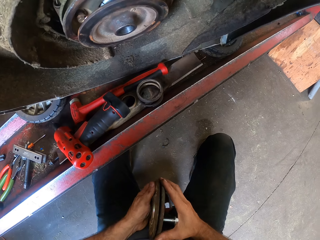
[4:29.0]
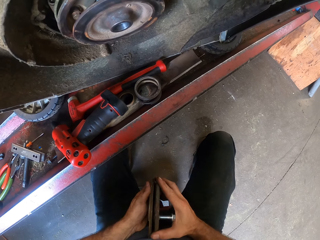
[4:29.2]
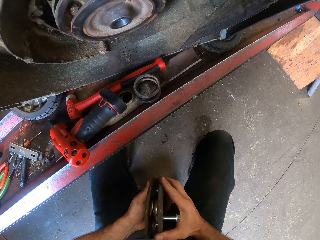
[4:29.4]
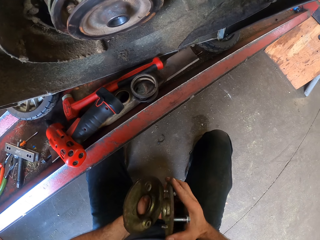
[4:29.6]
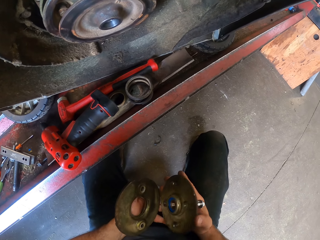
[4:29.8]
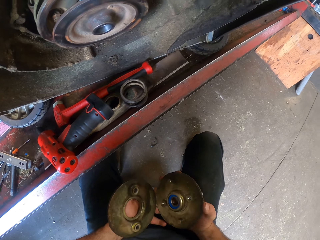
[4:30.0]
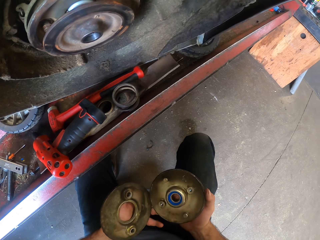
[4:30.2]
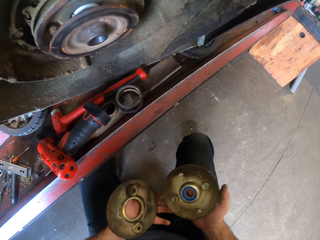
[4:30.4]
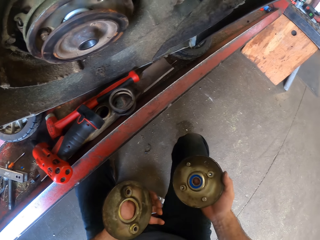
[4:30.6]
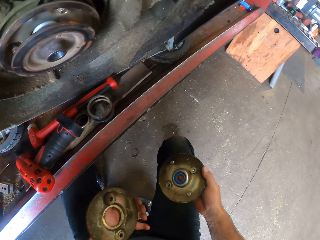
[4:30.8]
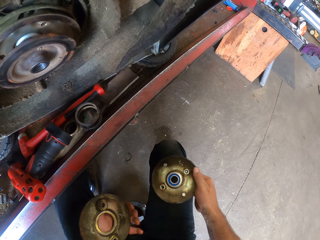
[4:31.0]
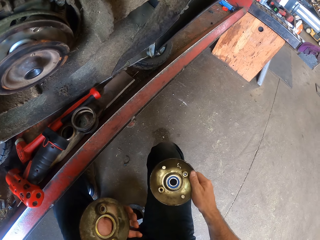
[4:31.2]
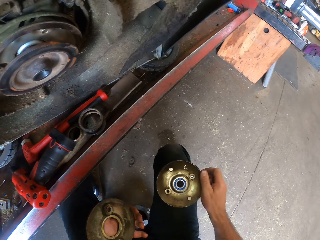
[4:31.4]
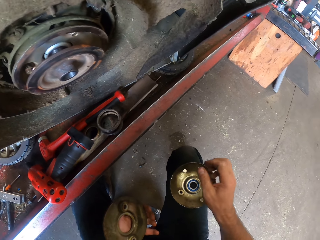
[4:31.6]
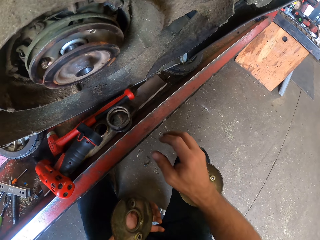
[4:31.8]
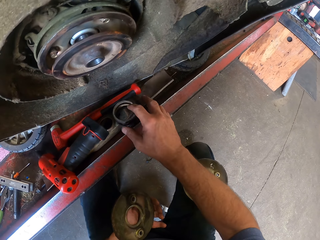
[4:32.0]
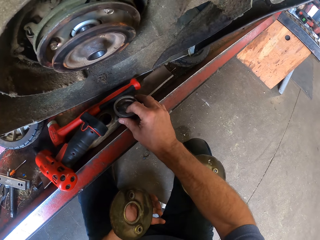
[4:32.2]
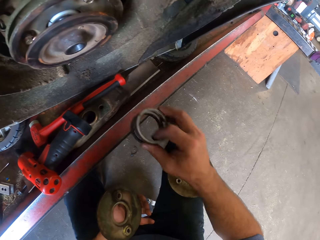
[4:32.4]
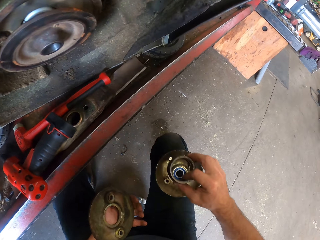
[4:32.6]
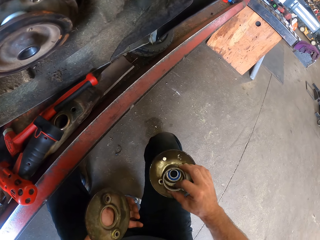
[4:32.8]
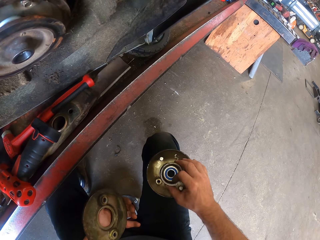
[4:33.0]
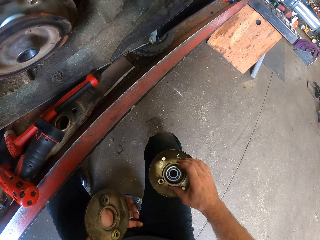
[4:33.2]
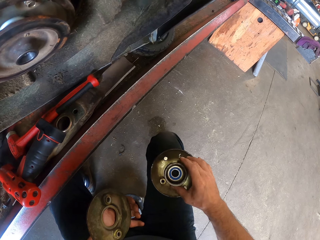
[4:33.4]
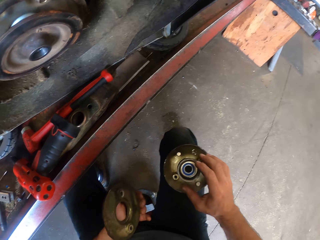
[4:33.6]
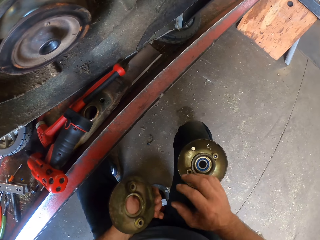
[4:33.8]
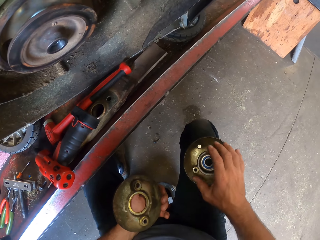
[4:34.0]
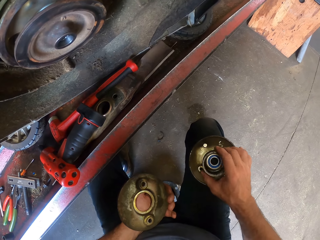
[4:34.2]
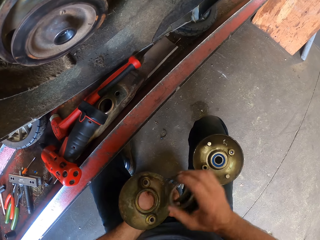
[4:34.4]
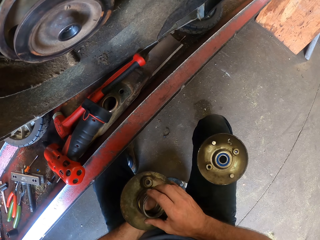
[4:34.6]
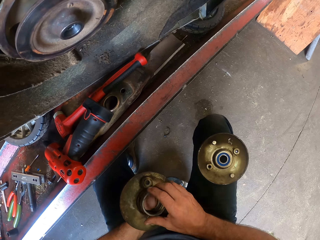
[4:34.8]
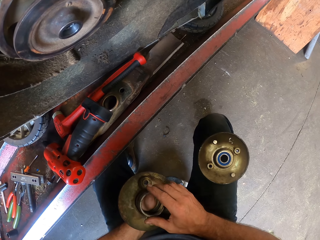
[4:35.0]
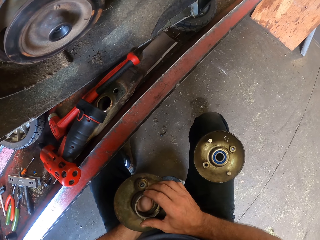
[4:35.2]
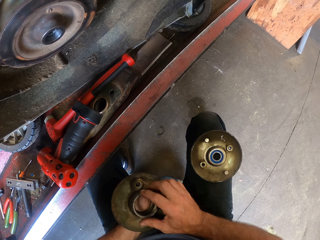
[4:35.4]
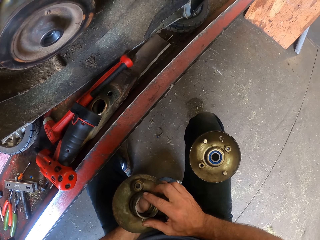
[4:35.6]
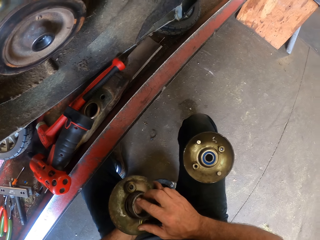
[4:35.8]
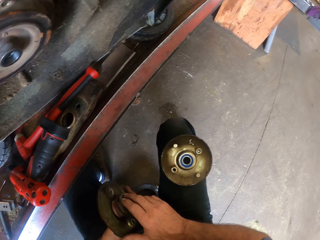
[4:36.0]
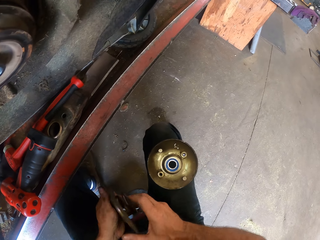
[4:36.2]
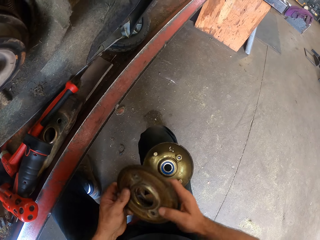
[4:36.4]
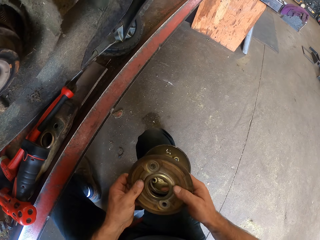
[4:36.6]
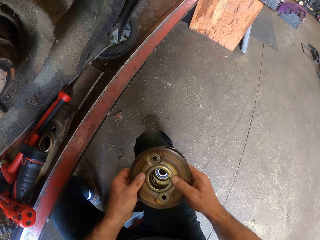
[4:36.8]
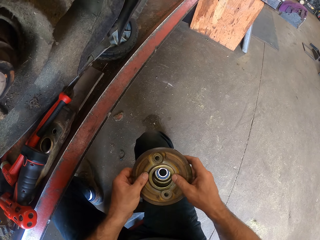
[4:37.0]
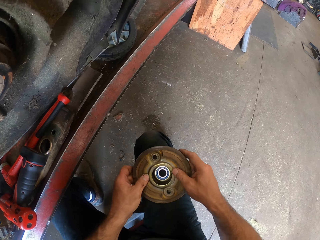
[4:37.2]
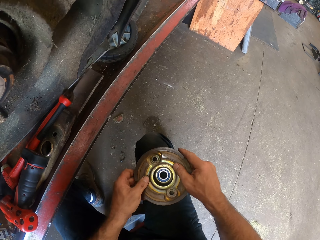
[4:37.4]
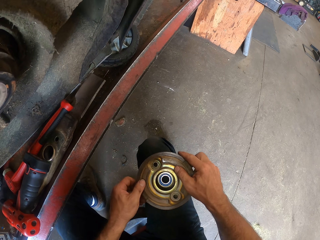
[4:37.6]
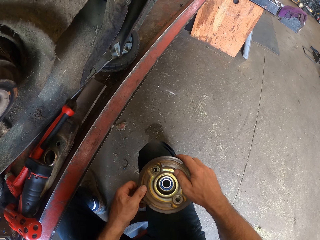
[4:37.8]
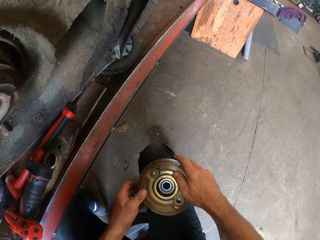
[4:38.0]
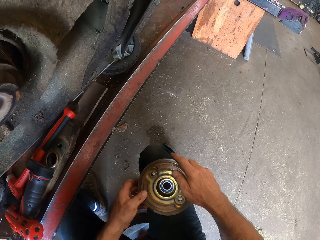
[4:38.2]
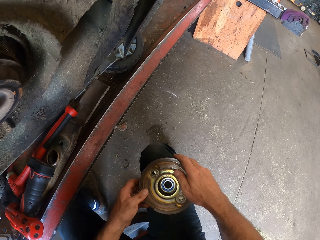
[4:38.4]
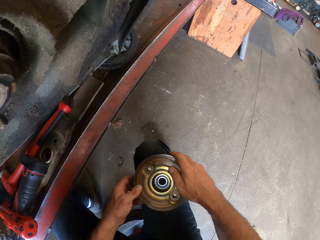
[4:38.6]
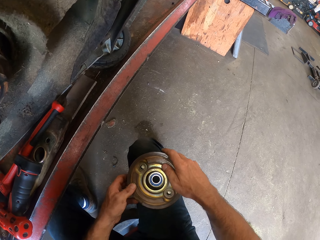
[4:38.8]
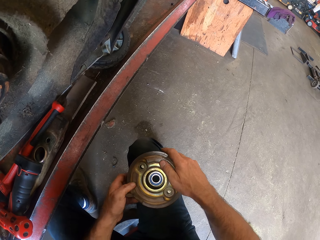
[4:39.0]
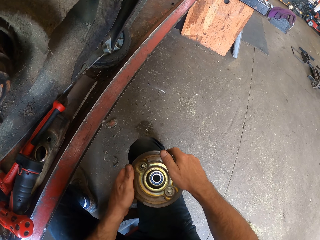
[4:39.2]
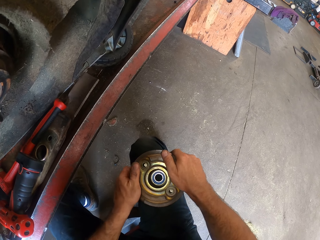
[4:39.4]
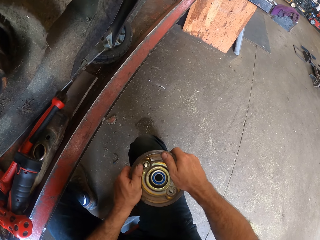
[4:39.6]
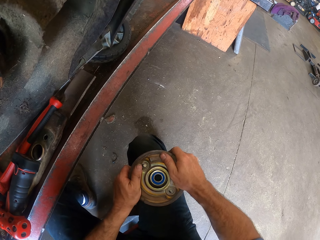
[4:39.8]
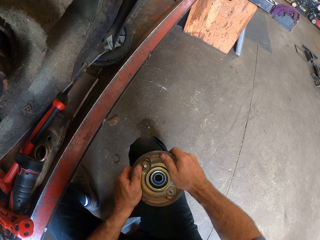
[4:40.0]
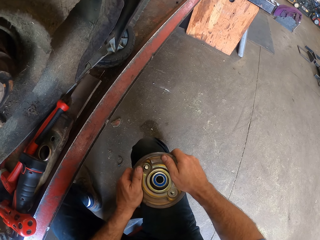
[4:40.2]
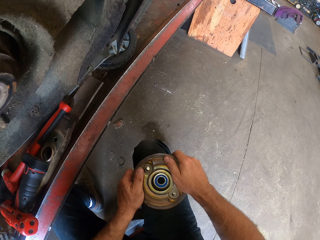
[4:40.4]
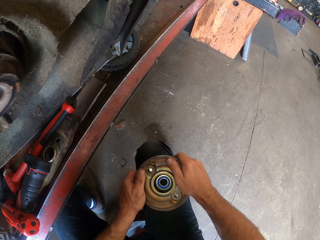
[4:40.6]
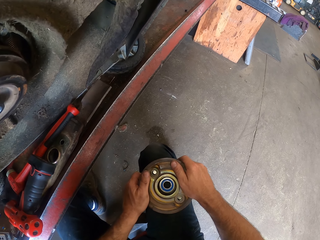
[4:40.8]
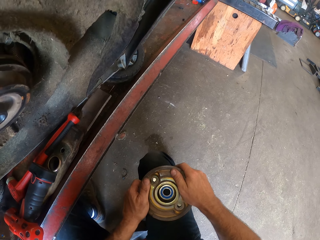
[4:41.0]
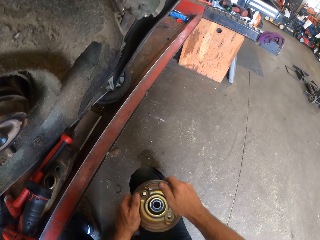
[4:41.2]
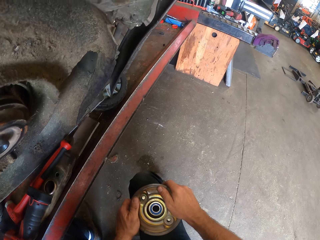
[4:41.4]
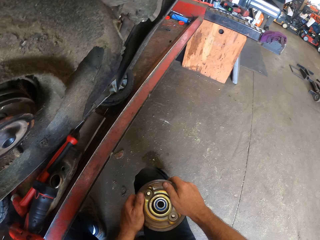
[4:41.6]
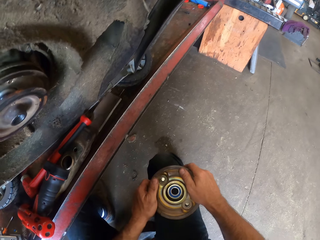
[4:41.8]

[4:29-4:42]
The camera wearer separates the two pulleys. They place one pulley on the lap. They pick a spring on the car lift, shift the spring to the pulley on the lap, and hold the spring on the pulley. They move a hand from the spring. They pick the spring and hold the spring in the pulley on the hand. They shift the pulley and spring to the pulley on the lap. They hold the two pulleys on the lap.

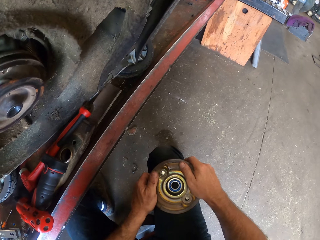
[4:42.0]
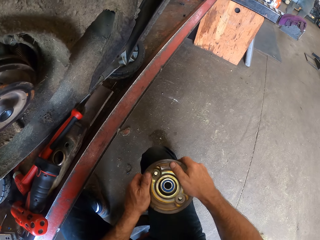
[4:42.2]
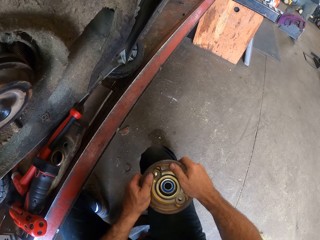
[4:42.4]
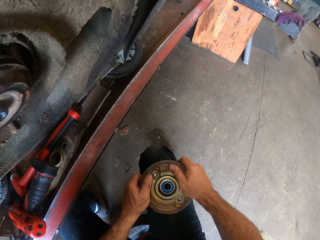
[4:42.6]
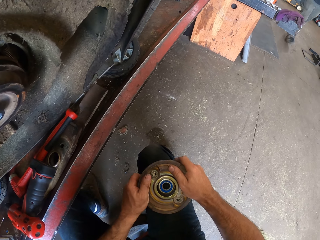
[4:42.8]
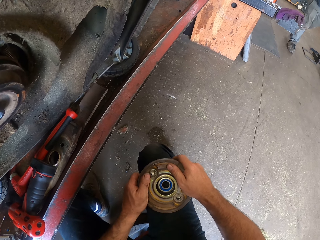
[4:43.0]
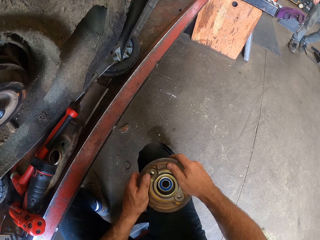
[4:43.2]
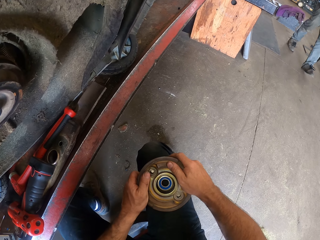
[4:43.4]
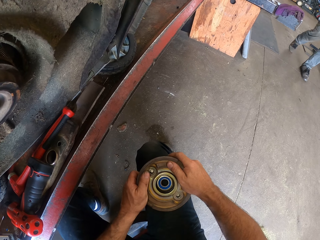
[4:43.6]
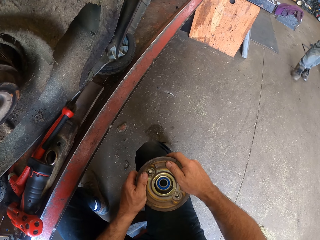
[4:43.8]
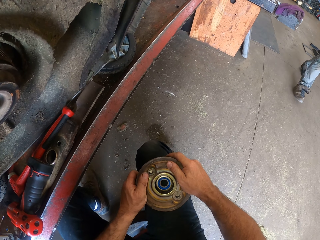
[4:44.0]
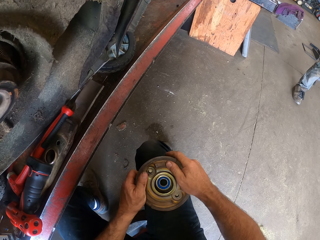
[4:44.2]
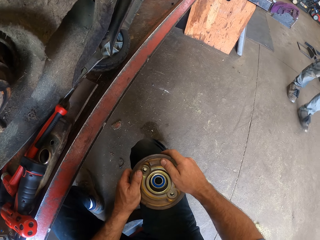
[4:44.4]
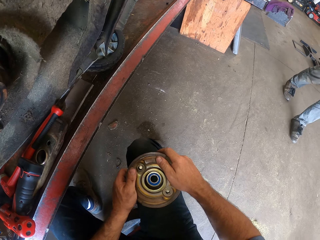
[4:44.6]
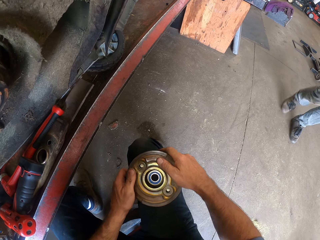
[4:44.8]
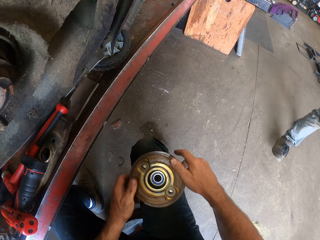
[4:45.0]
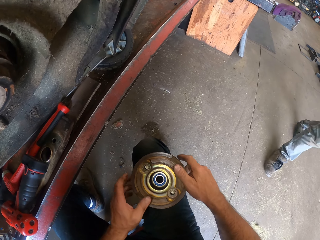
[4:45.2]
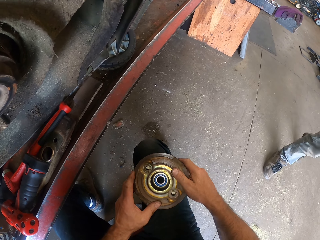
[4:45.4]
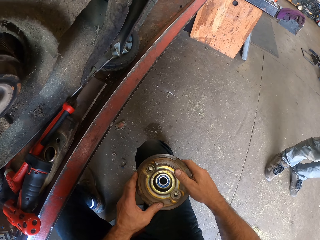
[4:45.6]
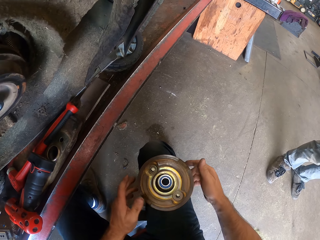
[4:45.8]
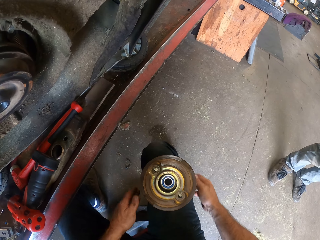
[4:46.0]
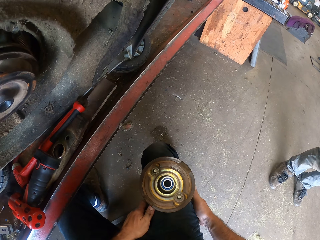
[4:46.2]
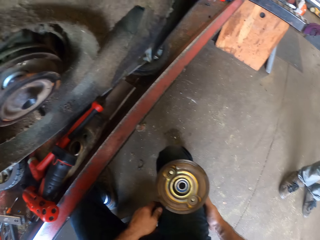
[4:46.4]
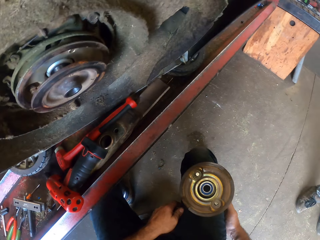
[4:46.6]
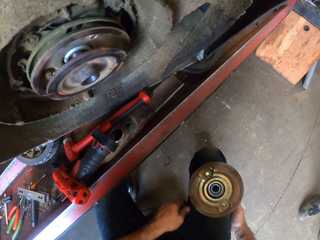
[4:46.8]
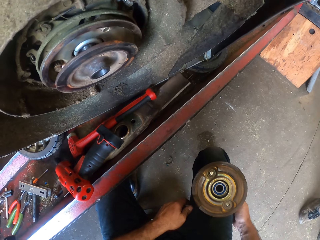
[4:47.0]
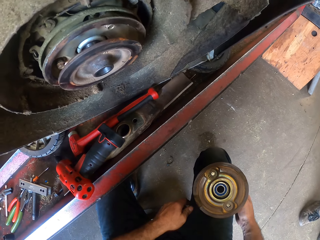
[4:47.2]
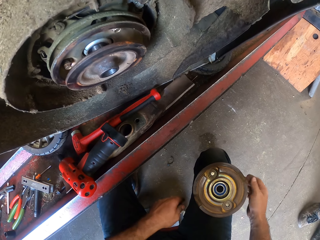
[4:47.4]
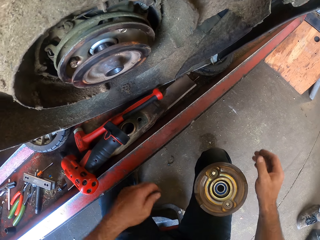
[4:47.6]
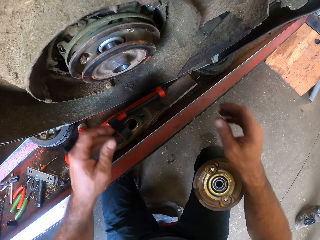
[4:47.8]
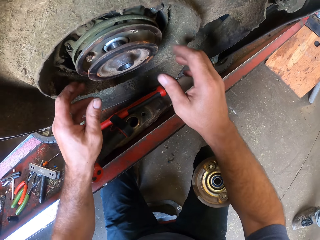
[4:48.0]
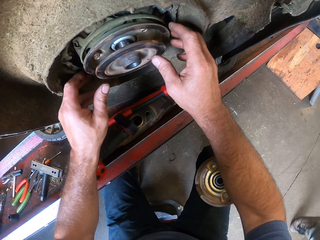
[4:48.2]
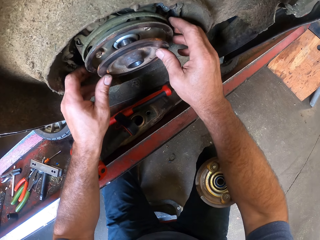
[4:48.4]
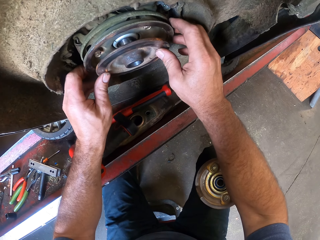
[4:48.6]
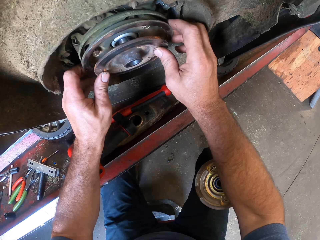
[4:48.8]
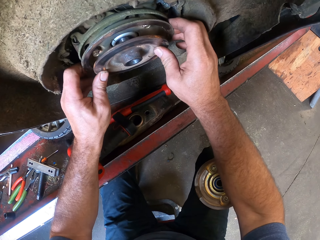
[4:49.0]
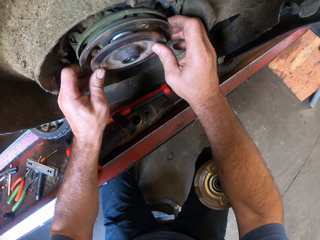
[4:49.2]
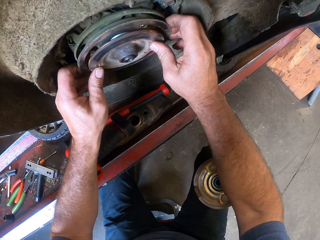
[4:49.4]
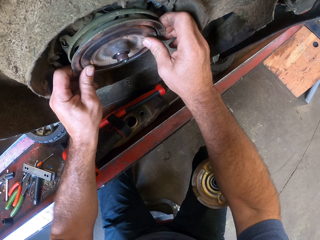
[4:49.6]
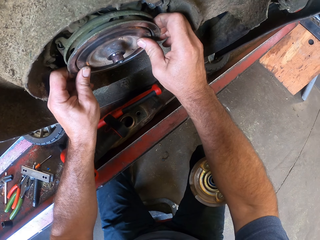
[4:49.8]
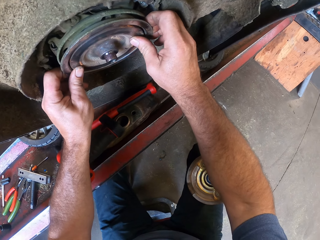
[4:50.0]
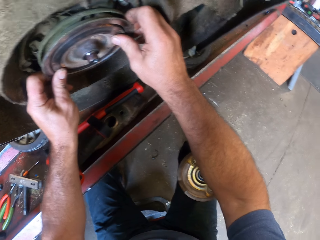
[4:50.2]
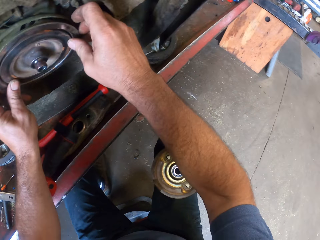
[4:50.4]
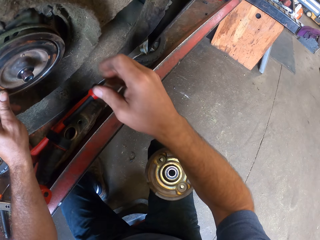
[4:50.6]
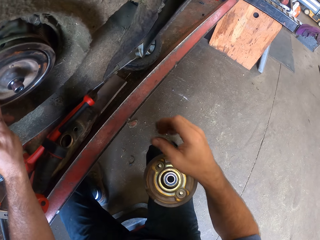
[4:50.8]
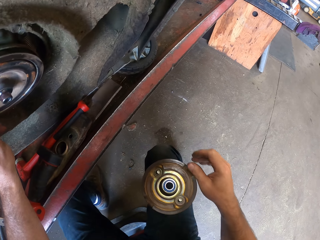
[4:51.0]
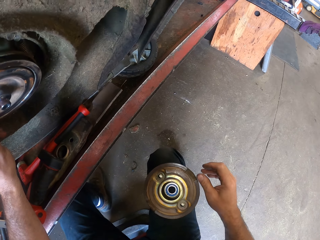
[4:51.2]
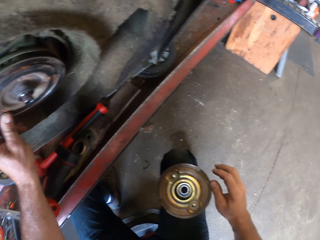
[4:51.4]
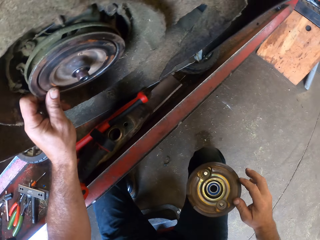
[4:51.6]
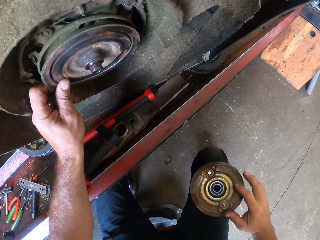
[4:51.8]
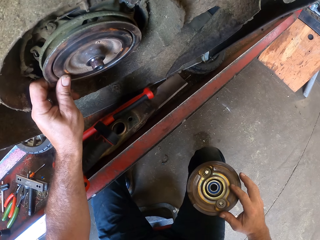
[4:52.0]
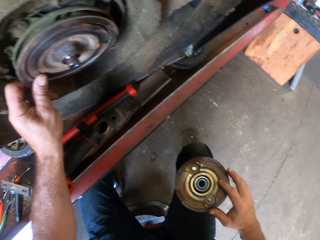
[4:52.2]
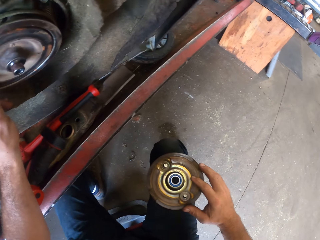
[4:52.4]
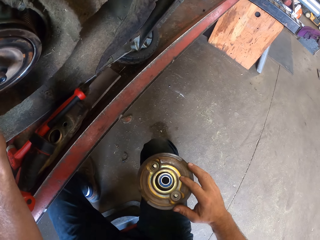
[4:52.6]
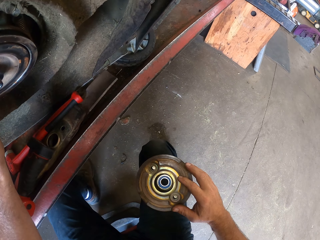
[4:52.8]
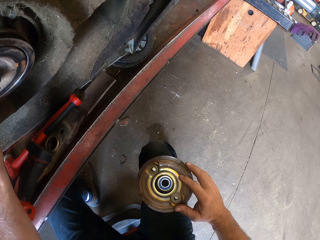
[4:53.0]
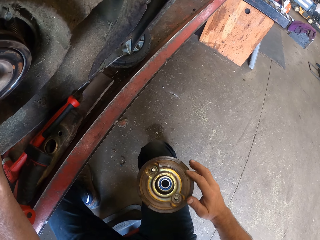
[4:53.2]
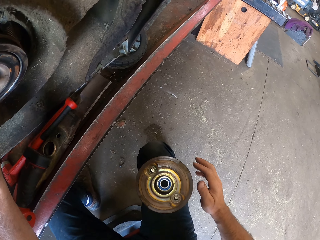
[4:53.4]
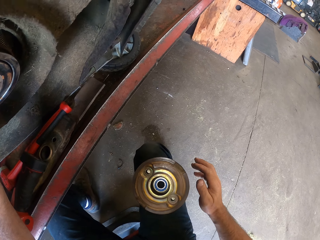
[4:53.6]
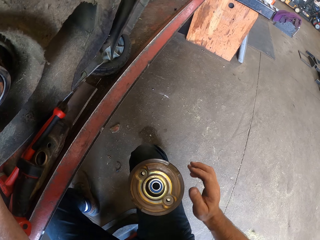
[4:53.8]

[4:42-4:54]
The camera wearer adjusts a rotor of a lawn mower with his hands. He pushes a wheel rim plate on the lawn tractor. He puts his left hand on the rotor of the lawn mower.
